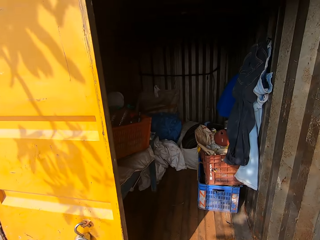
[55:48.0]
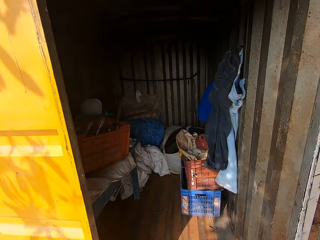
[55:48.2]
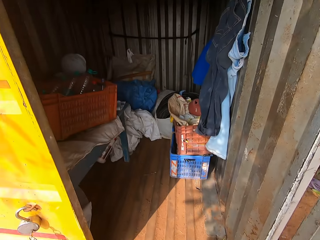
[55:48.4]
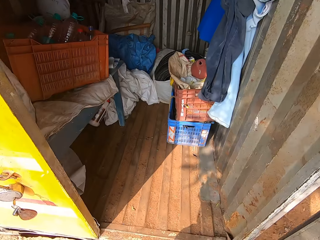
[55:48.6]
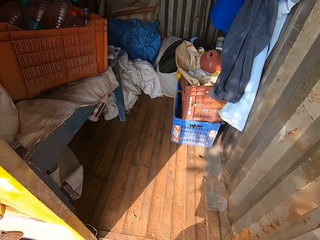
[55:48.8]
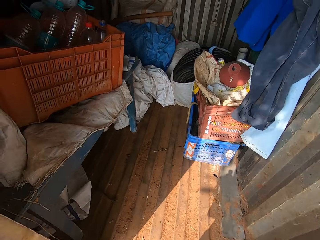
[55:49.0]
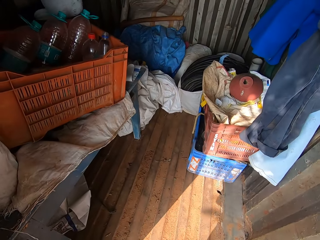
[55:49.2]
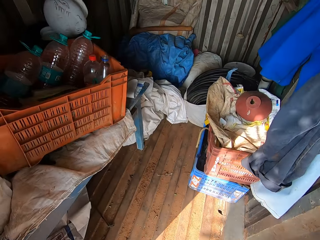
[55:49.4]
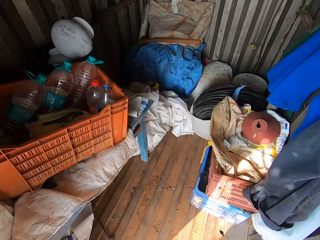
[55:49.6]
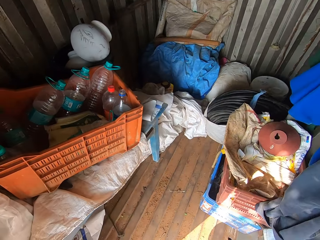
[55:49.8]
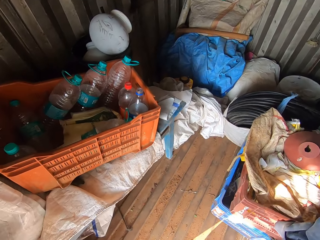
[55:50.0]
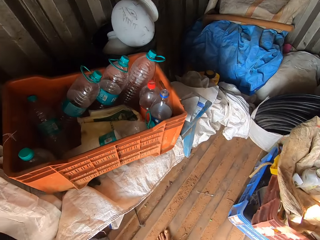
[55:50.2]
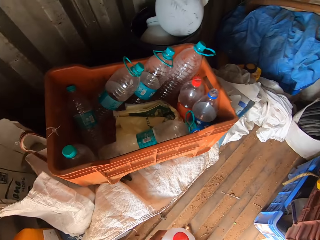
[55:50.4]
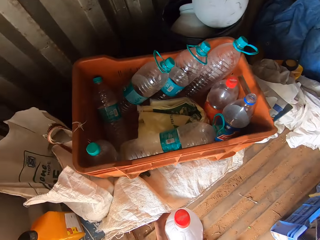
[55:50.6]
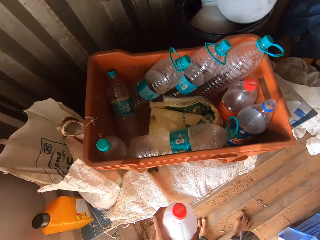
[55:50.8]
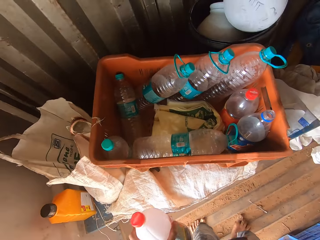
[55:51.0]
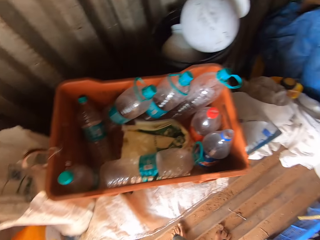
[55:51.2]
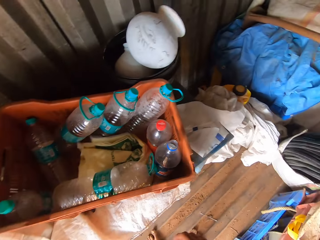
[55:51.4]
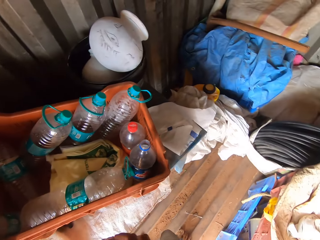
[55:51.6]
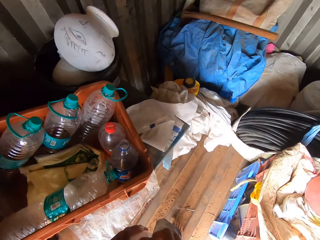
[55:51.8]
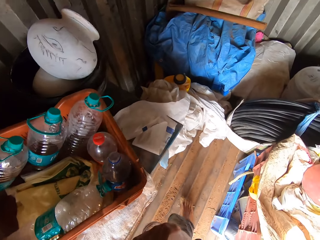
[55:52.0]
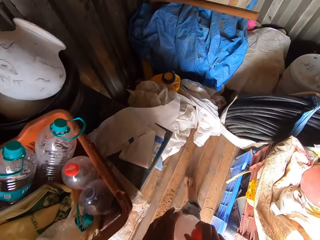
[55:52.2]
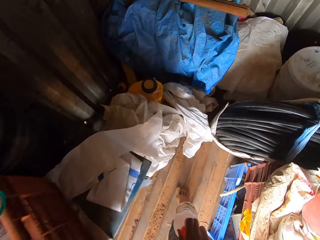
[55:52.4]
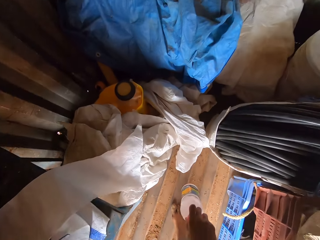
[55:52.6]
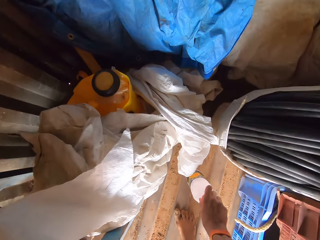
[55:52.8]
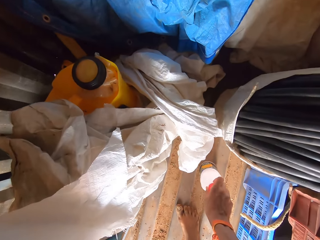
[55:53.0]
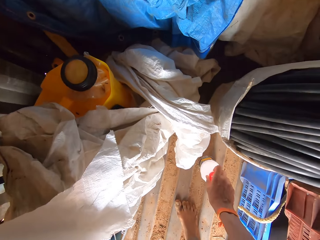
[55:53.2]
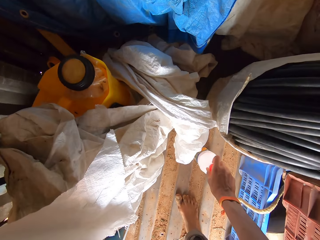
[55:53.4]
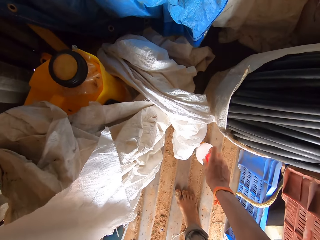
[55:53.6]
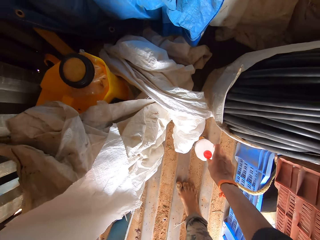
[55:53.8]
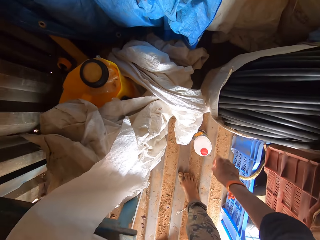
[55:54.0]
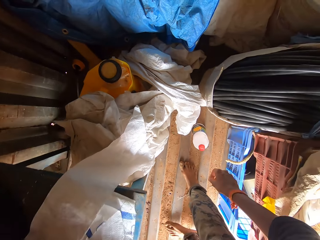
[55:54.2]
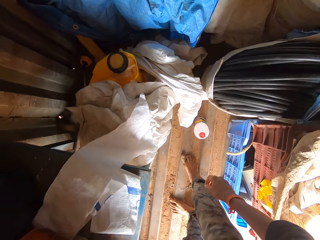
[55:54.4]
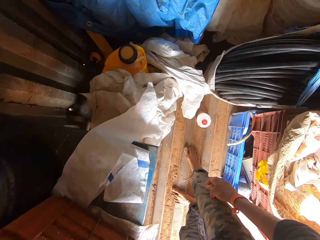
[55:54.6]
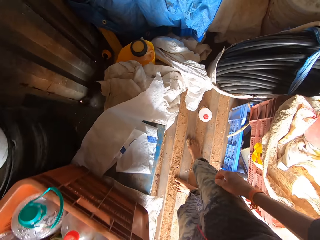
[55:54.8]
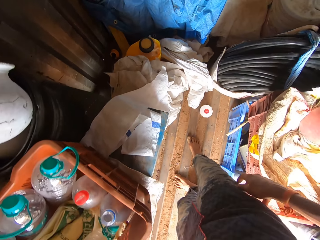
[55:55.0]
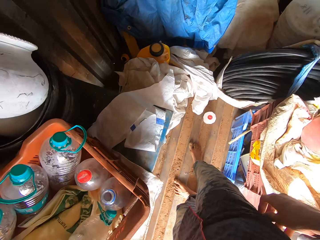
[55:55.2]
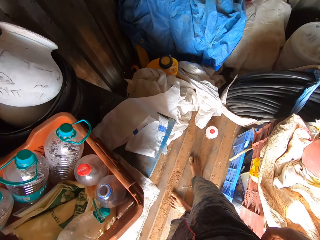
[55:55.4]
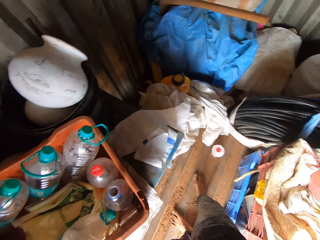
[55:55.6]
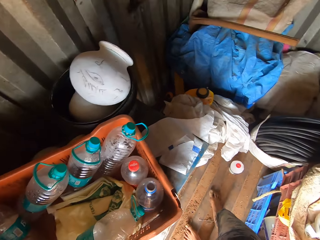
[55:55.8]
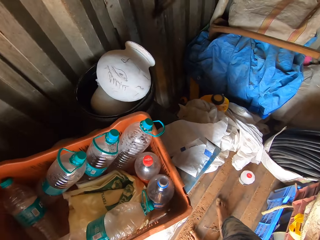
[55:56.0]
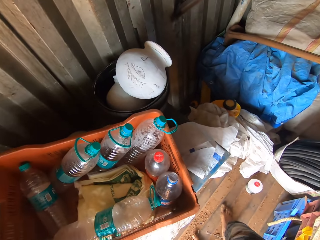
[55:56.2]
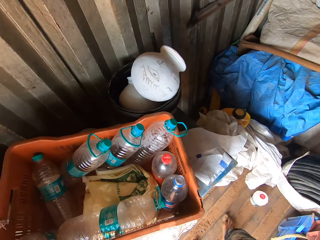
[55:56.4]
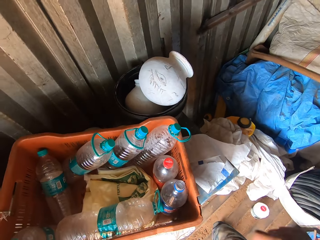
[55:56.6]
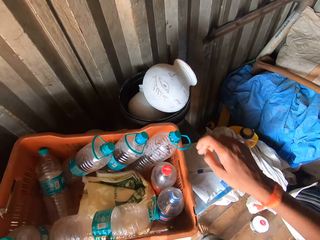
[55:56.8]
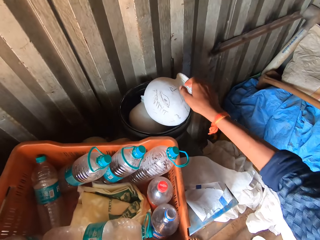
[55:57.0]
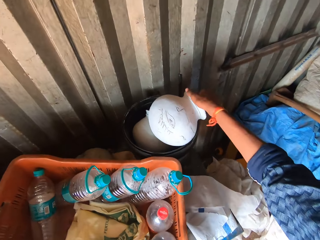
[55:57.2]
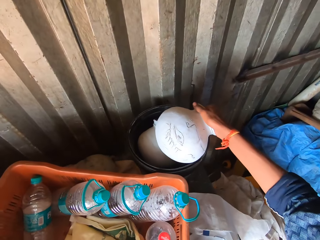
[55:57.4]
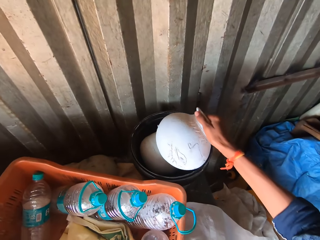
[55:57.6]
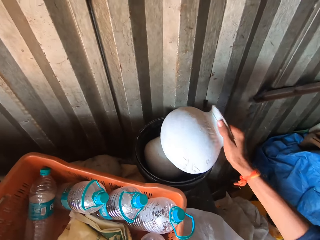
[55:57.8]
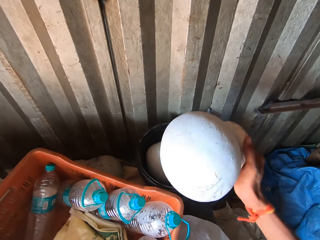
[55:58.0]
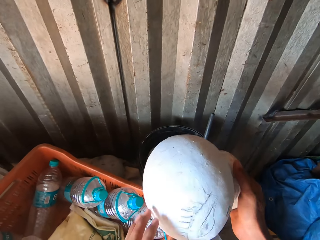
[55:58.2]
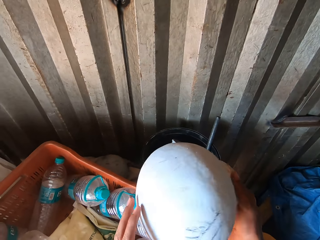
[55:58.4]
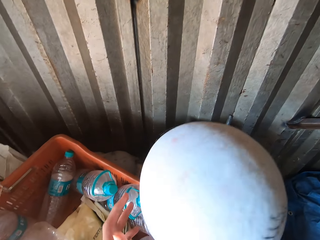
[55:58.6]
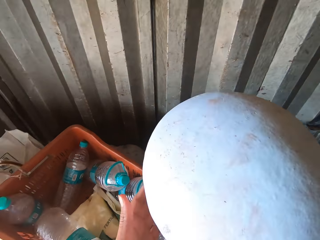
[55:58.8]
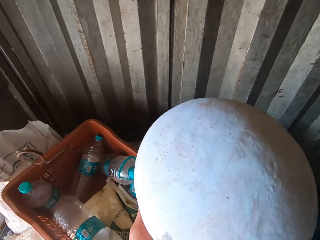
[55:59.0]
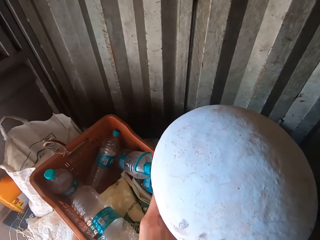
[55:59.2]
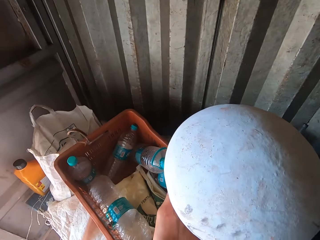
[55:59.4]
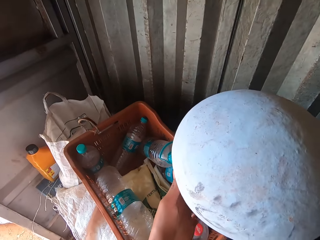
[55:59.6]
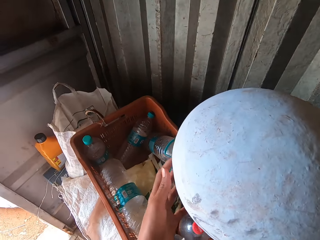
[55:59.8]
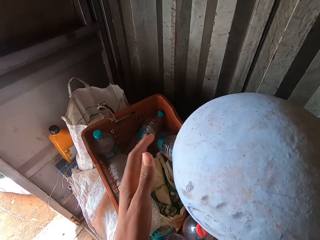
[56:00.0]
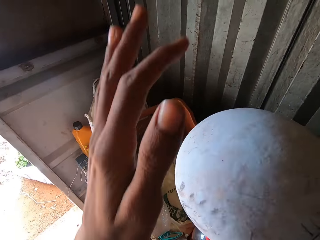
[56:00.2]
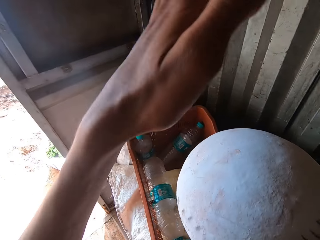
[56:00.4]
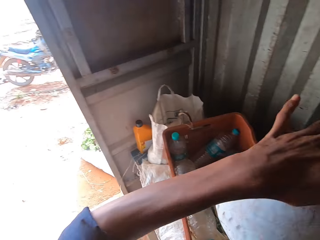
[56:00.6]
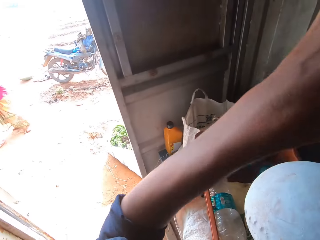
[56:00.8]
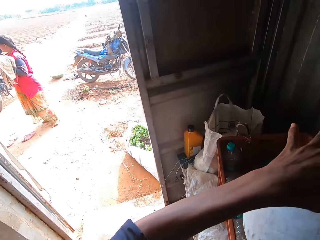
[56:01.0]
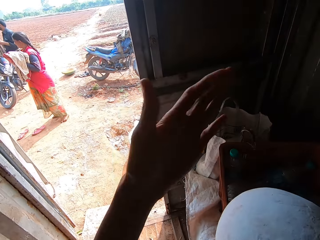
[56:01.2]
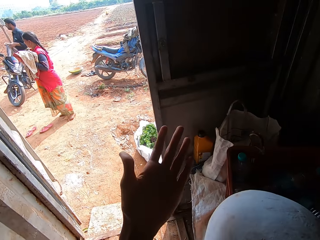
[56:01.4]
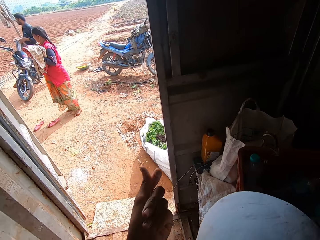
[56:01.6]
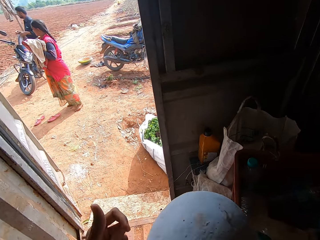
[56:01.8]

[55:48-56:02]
The camera wearer walks into the storage house. He passes the bottle in his left hand to his right hand. He drops the bottle in his right hand on the floor of the storage house. He picks up a pottery or pot from a plastic in the storage house with his right hand. He touches the pottery in his right hand with his left hand. He holds the pot. He hits the base of the pottery in his right hand with his left hand.

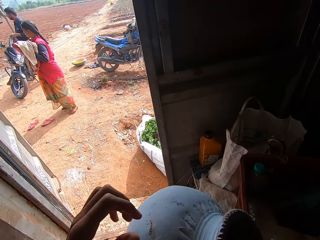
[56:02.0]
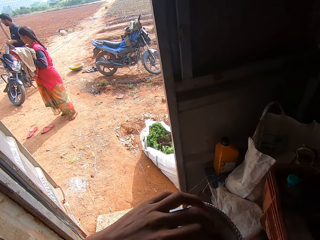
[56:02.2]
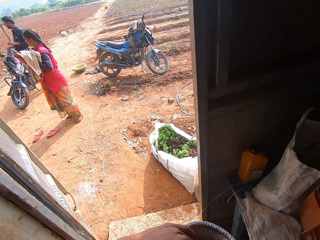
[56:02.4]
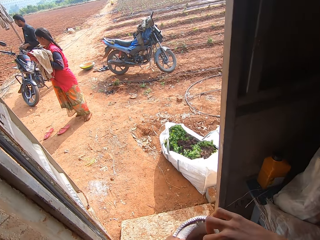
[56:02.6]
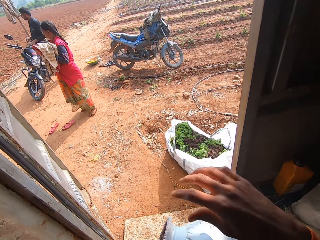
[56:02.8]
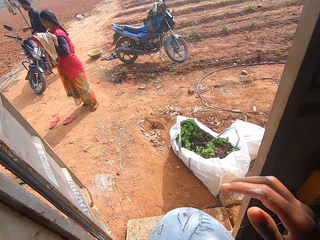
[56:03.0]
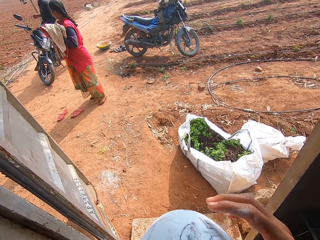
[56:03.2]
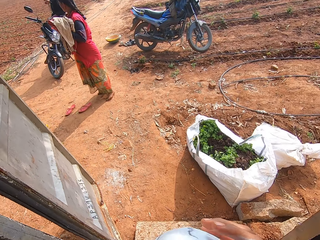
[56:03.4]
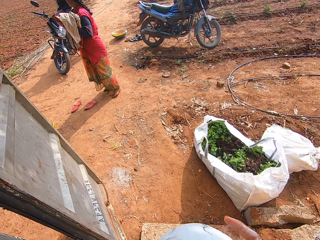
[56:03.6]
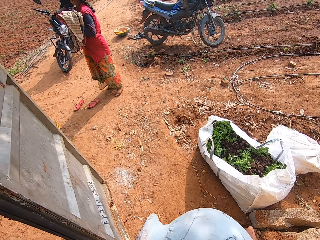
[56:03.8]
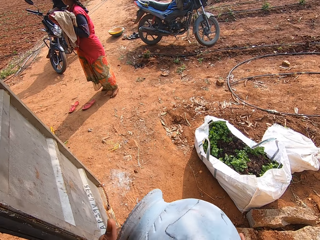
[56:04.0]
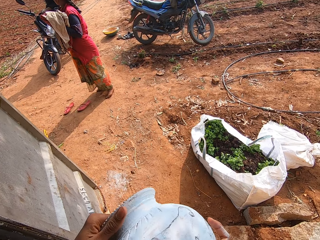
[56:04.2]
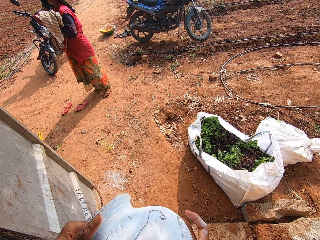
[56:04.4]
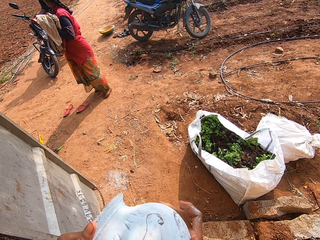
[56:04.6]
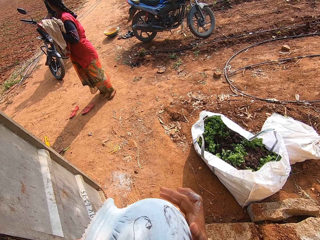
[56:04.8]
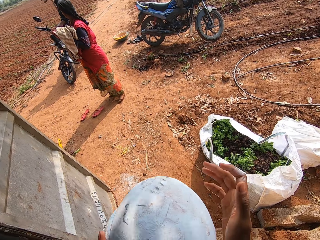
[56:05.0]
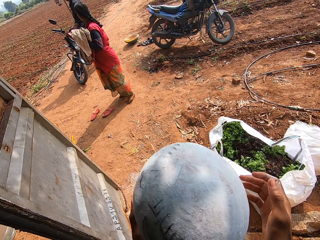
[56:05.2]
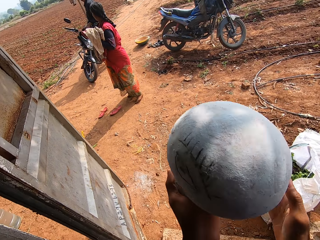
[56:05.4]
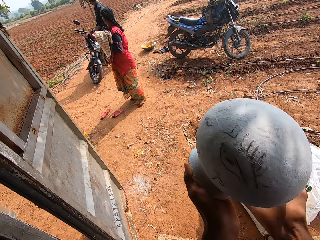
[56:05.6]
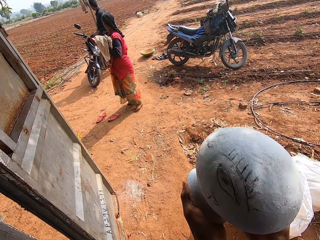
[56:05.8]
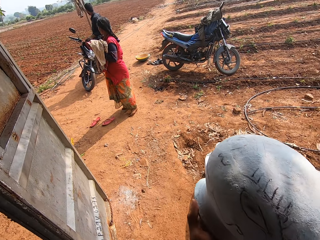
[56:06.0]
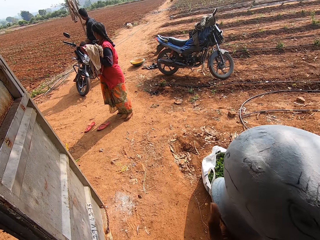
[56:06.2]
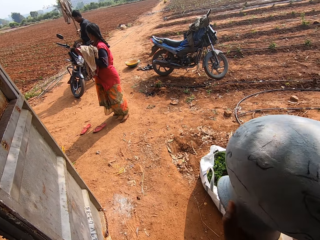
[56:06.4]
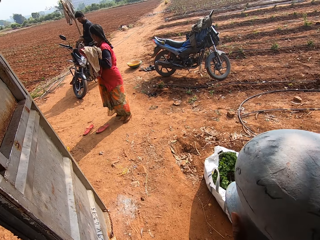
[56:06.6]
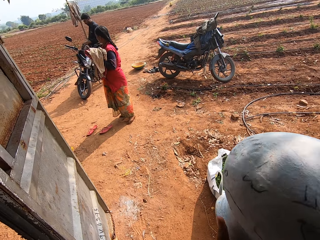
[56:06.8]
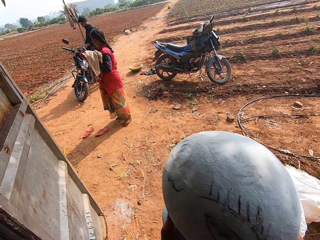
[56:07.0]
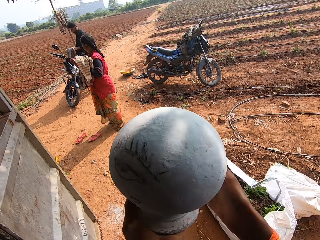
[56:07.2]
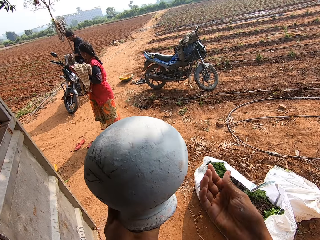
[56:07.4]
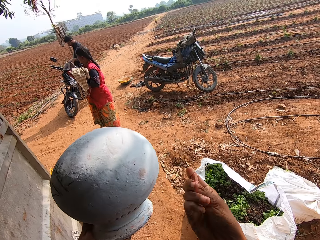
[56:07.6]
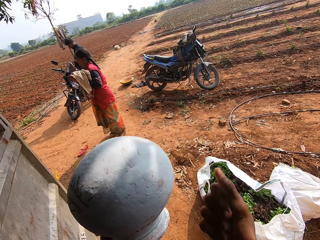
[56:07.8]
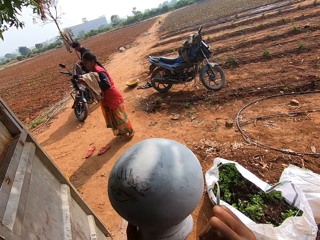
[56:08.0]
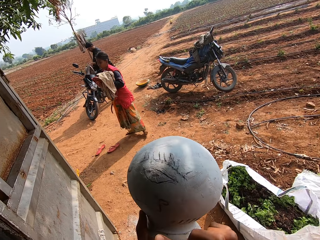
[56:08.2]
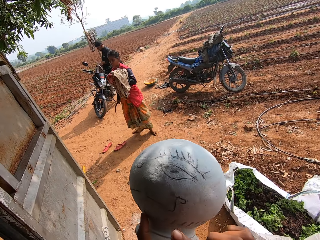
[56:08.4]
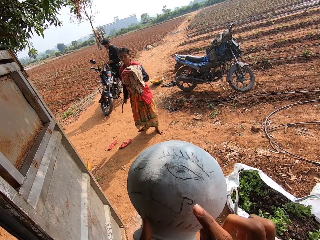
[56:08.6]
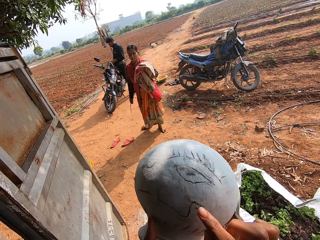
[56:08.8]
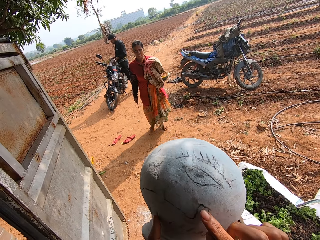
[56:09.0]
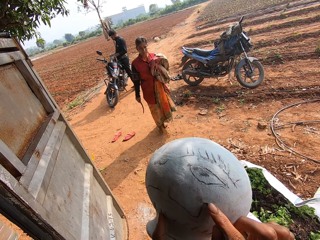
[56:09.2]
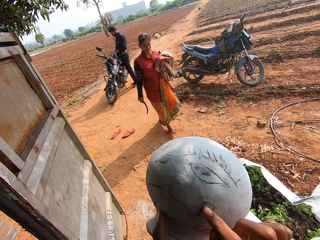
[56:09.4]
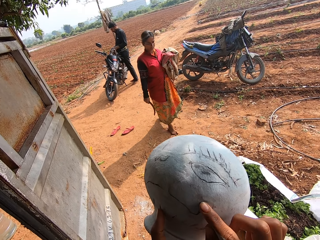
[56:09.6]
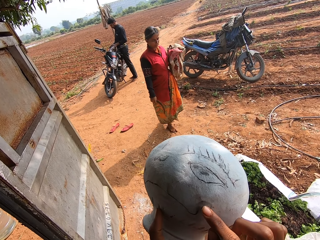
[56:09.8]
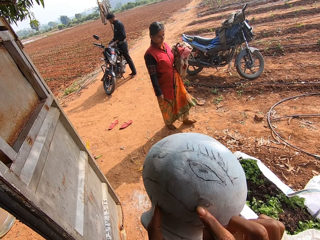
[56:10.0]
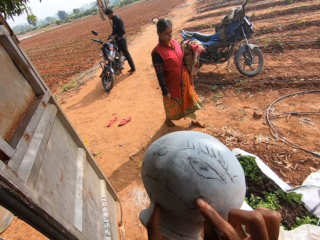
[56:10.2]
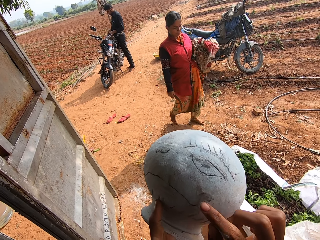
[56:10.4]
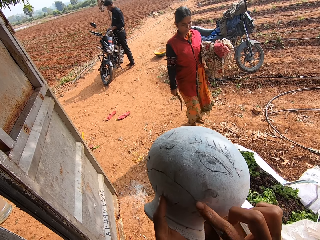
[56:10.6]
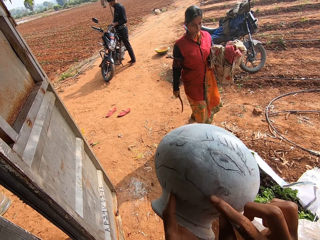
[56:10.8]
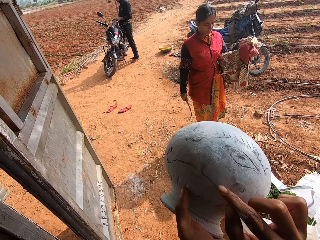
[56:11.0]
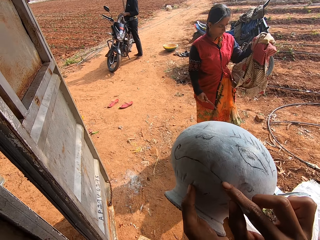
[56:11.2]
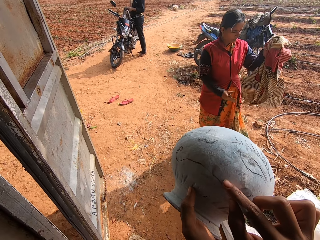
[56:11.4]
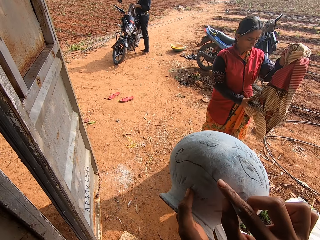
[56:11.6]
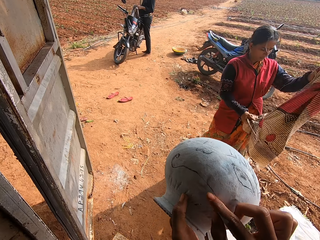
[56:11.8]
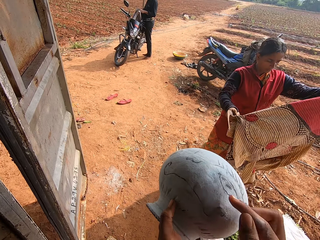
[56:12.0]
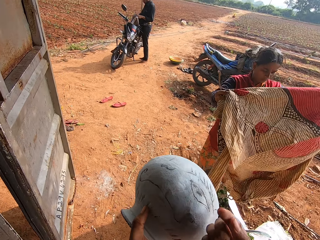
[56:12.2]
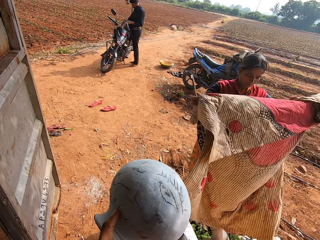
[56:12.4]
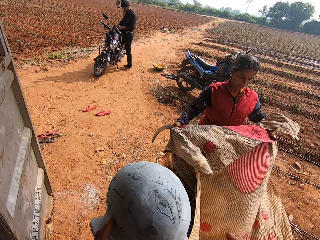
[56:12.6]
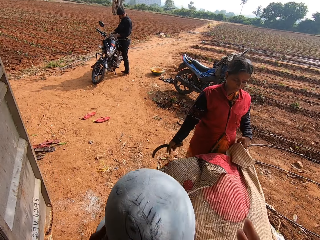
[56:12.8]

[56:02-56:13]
The woman converses with the man. The camera wearer holds the pottery or pot with his left hand. He walks towards the door of the storage house. He walks out of the room. He holds the pottery with both hands. The woman holds a sickle in her right hand and walks towards the storage house. The camera wearer rubs the pottery in his left hand with his right hand. He holds the pot. The woman holds the clothes with both hands and spreads the clothes with both hands.
